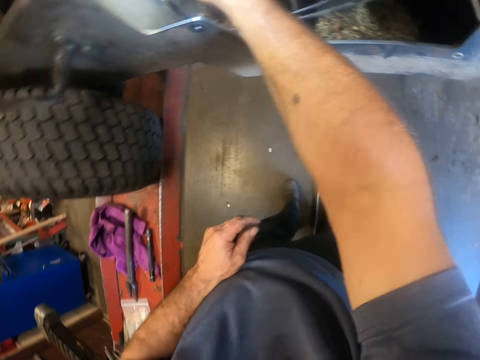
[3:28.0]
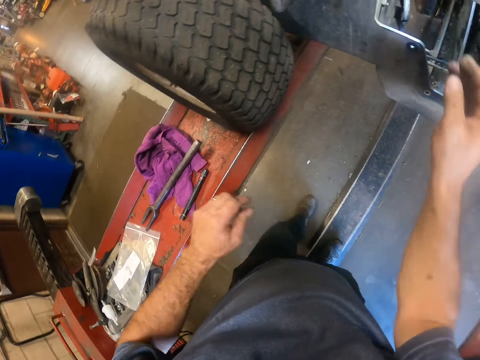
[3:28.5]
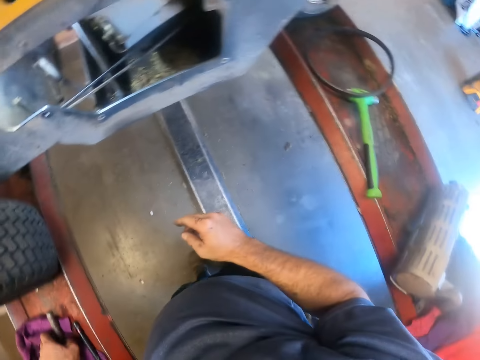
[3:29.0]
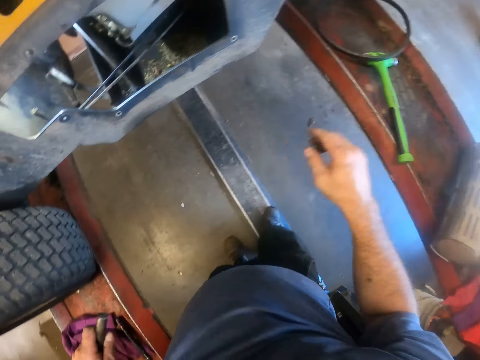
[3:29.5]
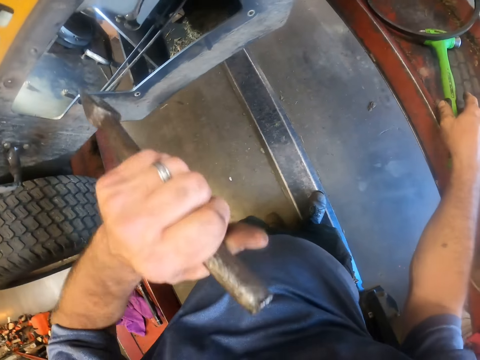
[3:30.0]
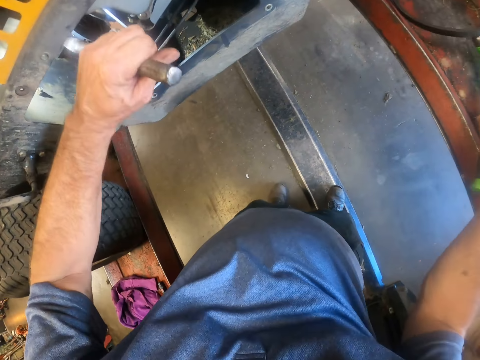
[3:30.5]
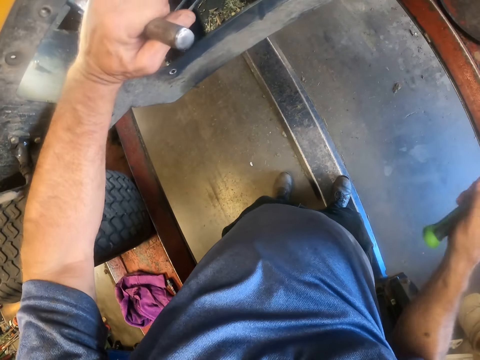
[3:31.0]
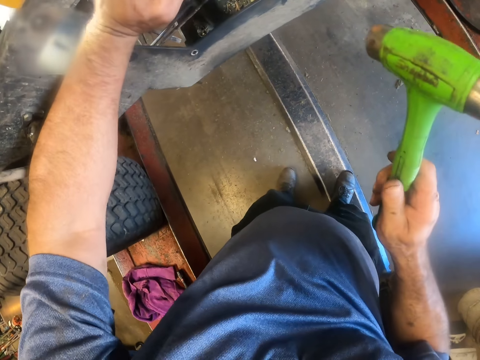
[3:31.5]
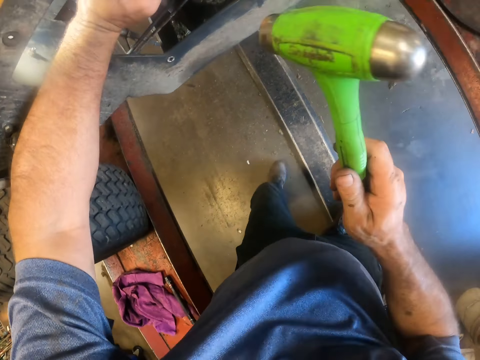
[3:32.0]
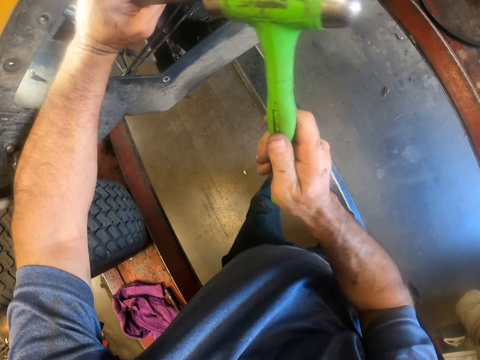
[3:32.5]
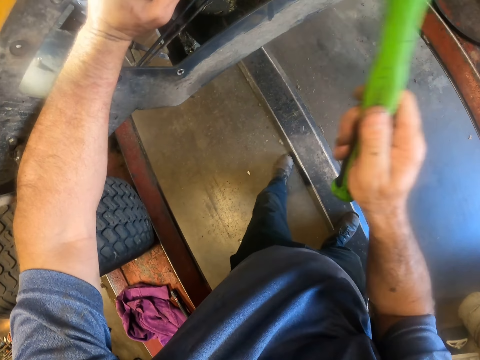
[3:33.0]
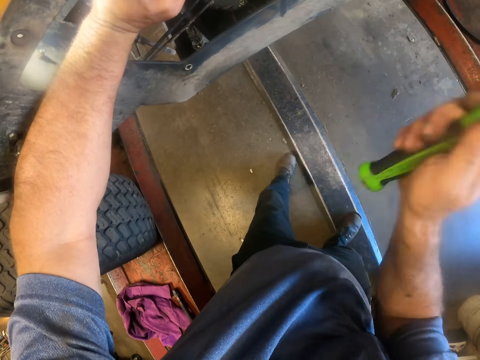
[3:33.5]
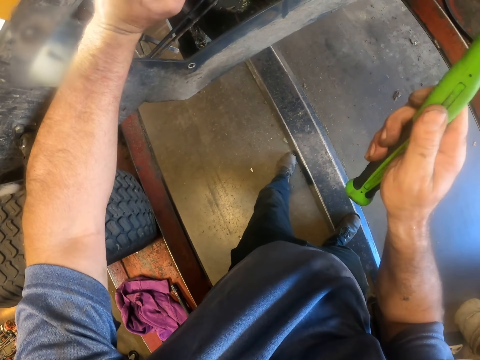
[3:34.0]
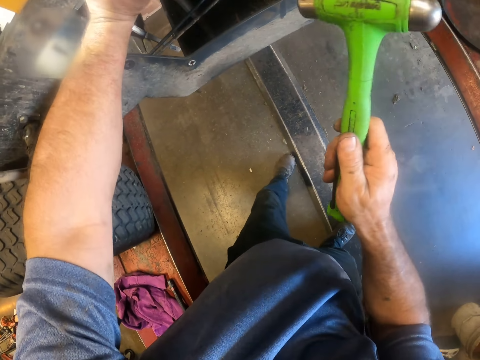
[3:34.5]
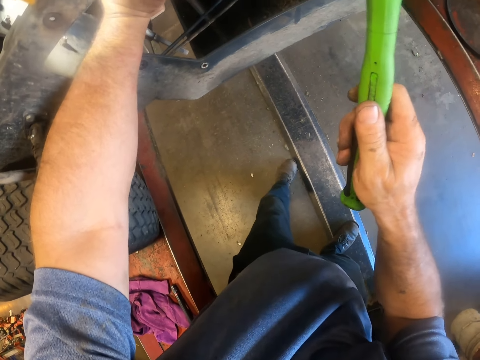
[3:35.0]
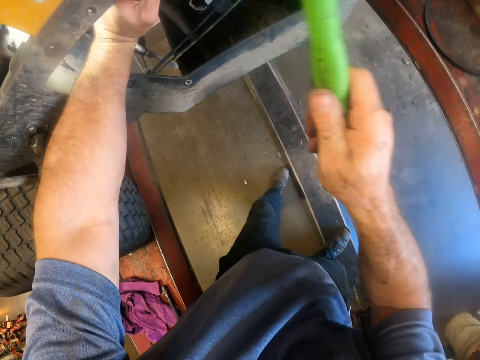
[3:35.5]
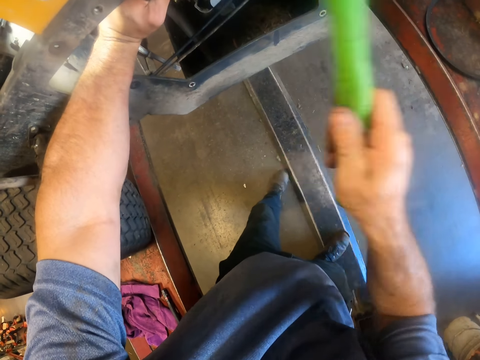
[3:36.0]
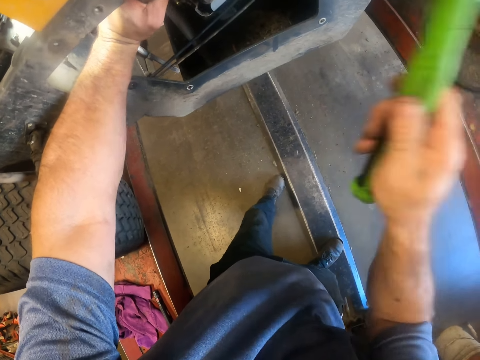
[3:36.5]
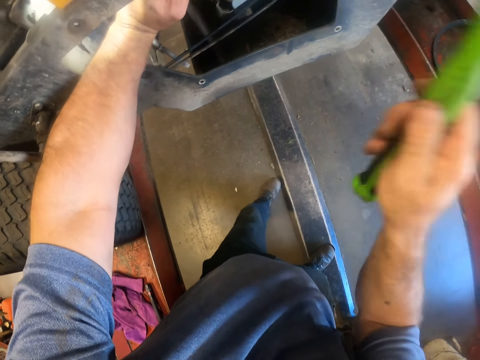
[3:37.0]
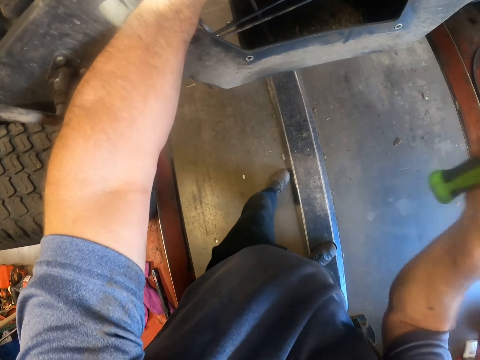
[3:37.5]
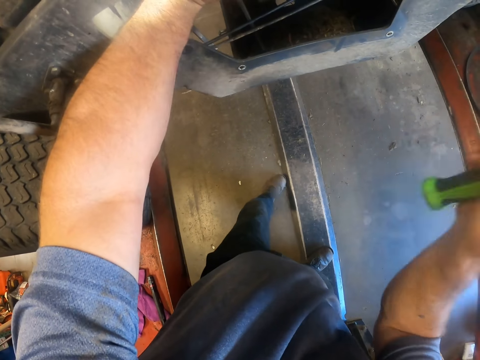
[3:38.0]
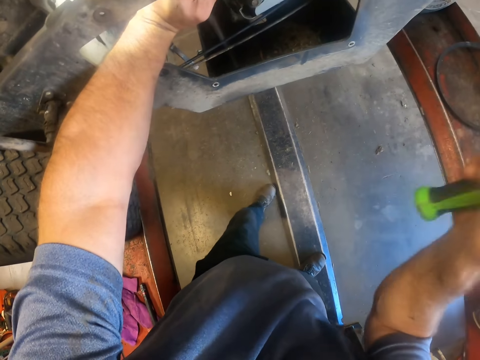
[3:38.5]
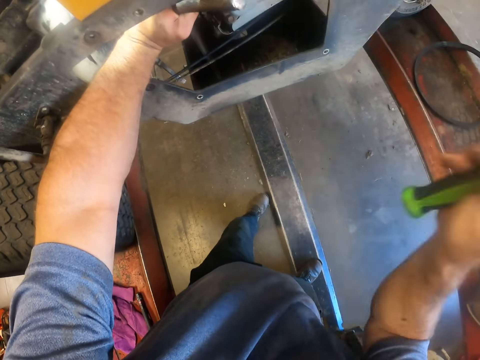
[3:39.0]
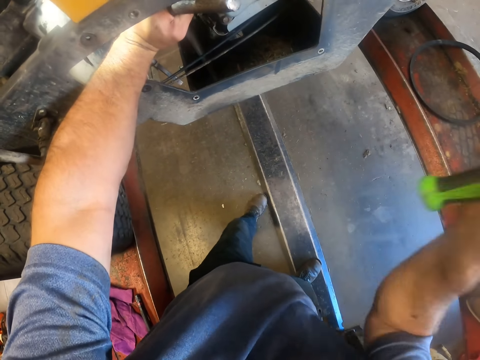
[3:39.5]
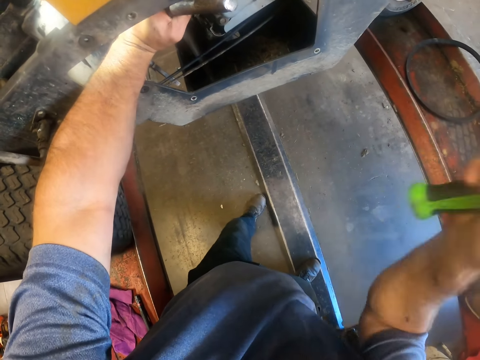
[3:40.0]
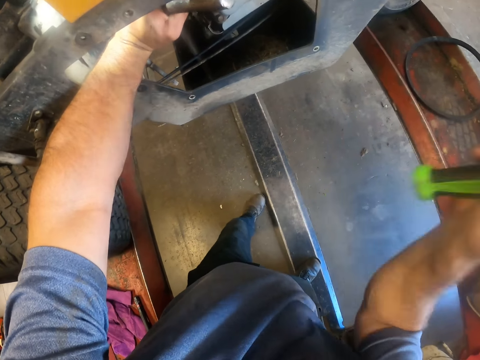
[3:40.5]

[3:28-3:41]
The camera wearer picks the ball joint separator from the hydraulic lift with his left hand. He fixes something on the lawn mower. He picks the hammer from the hydraulic lift with his right hand. He places the ball joint separator on a joint. He hammers the ball joint separator with his right hand.

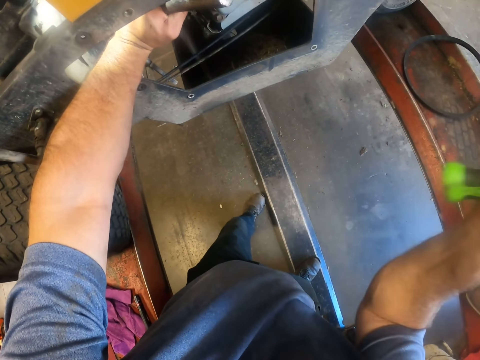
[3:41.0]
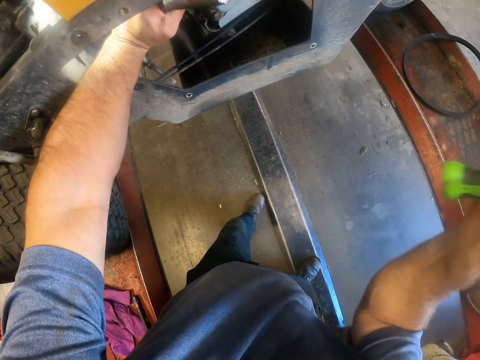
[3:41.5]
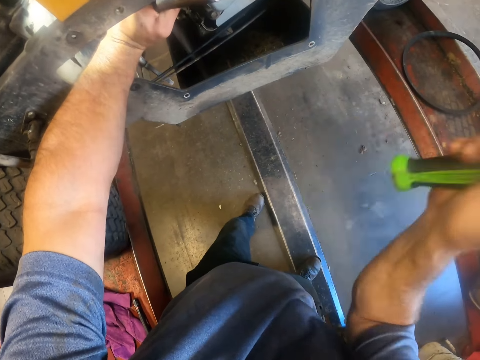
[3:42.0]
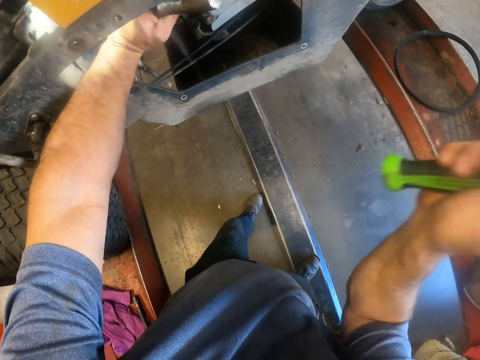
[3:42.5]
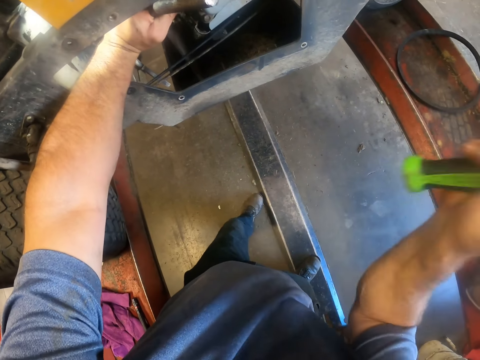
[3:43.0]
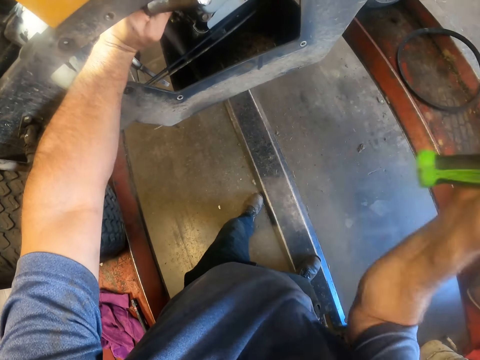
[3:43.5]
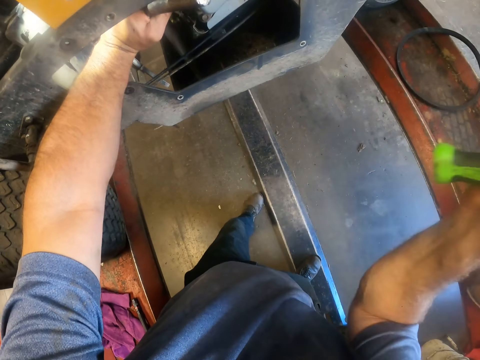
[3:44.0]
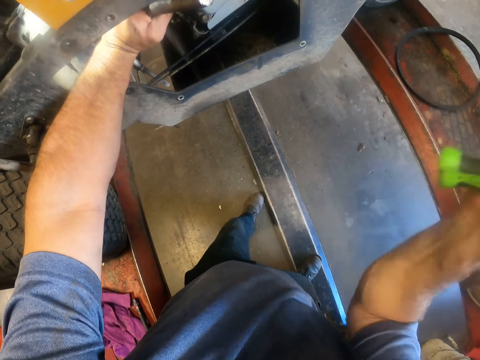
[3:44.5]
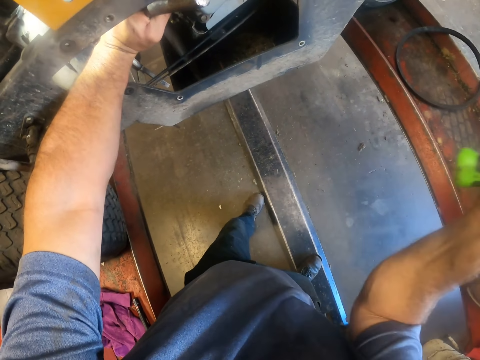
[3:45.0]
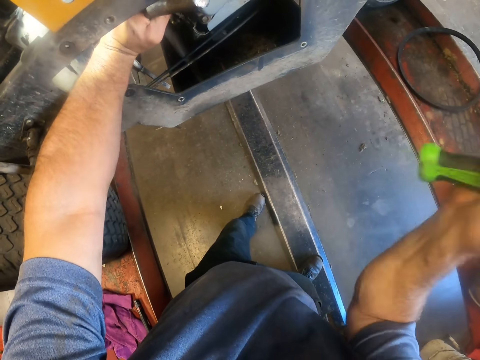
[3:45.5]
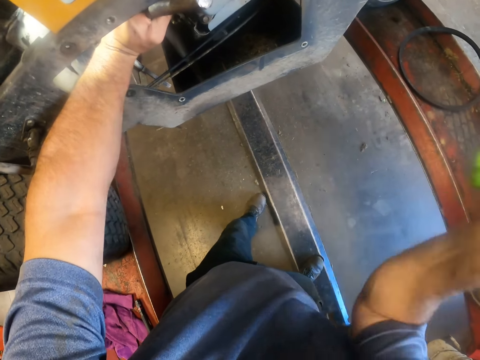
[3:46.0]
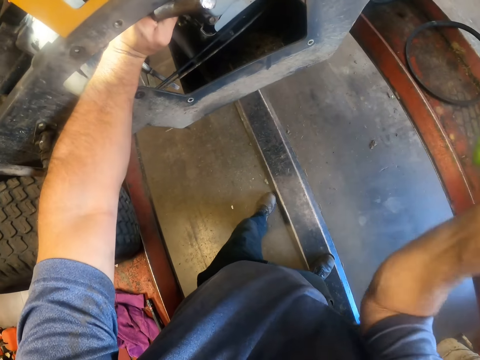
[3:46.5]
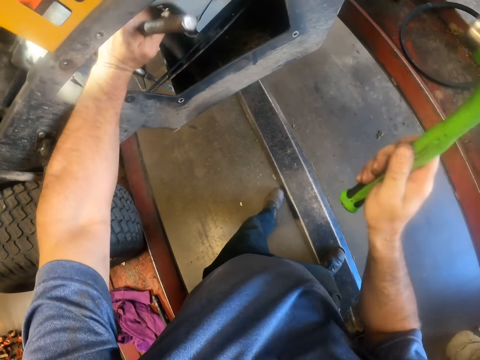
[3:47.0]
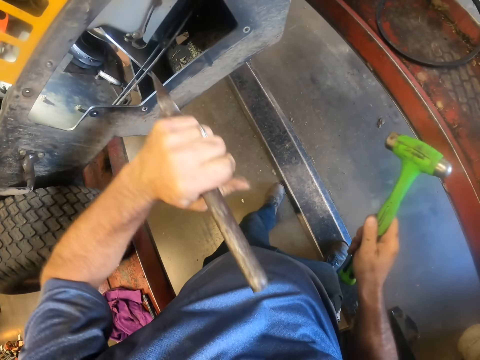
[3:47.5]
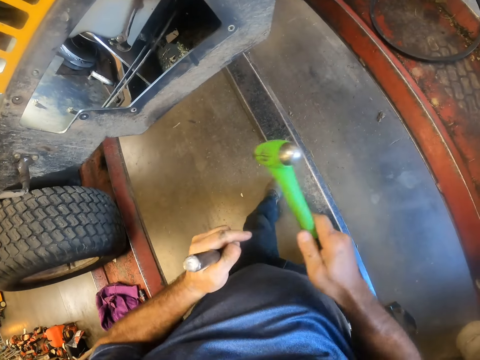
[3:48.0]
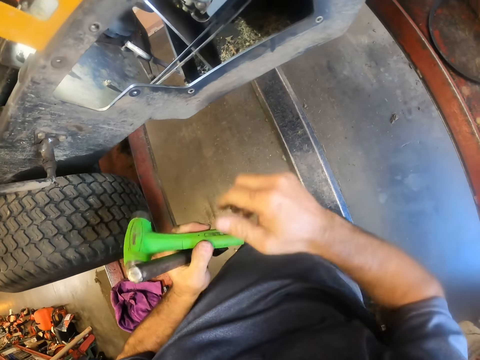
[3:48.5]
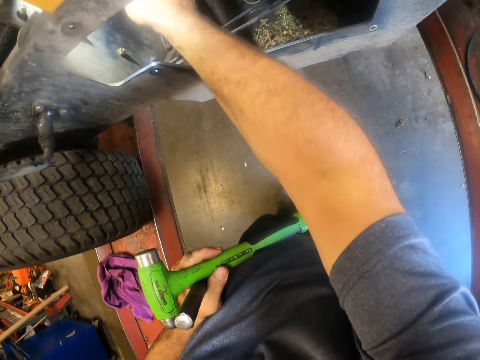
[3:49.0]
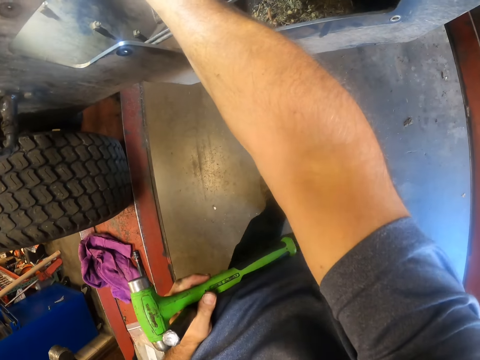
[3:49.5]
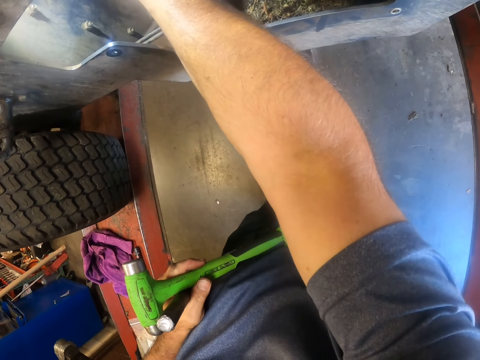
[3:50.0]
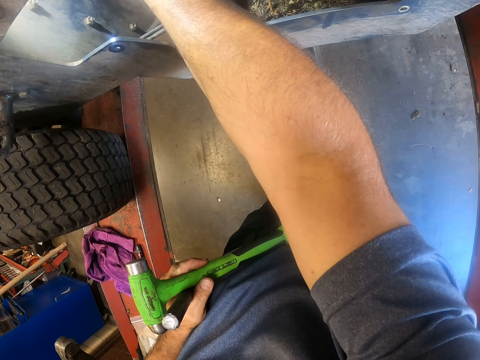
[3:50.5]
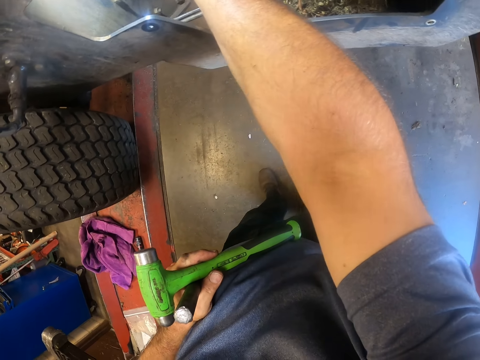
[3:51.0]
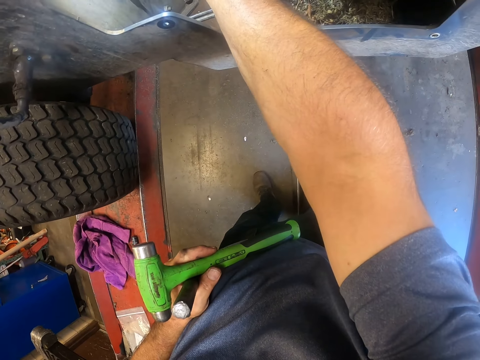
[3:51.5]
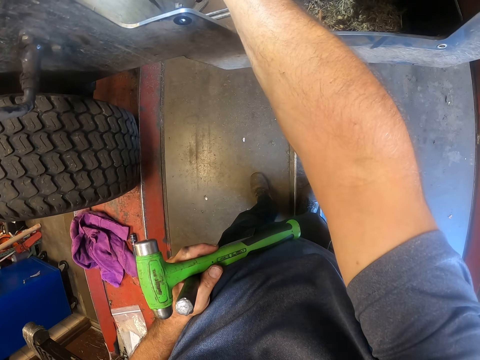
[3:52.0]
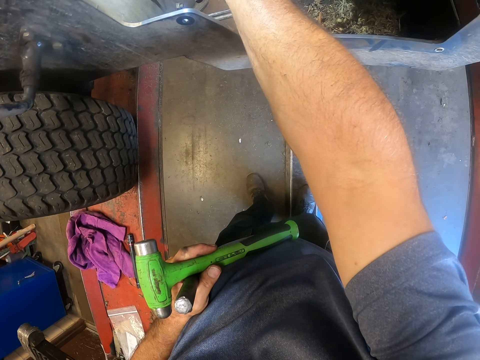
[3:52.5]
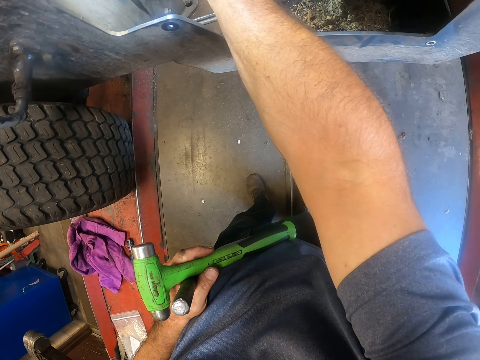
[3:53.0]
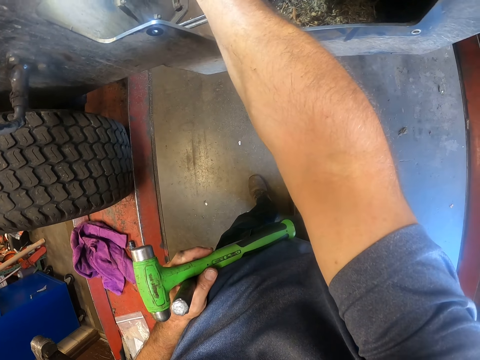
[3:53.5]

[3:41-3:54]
The camera wearer removes the ball joint separator from the joint. He holds the hammer. He passes the hammer to his left hand. He puts his right hand into the riding mower. He fixes the lawn mower.
